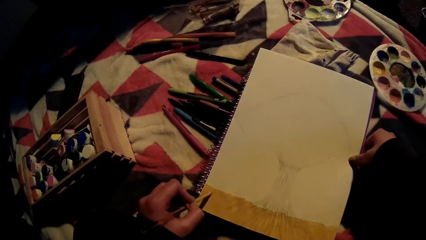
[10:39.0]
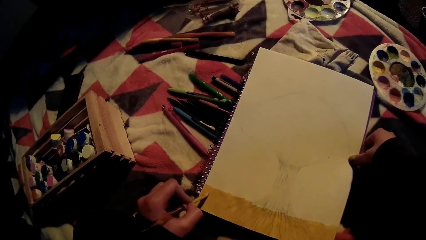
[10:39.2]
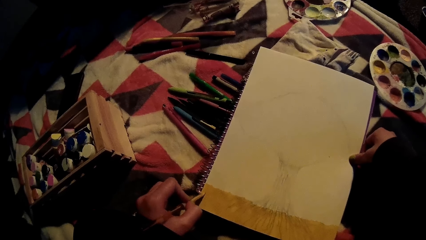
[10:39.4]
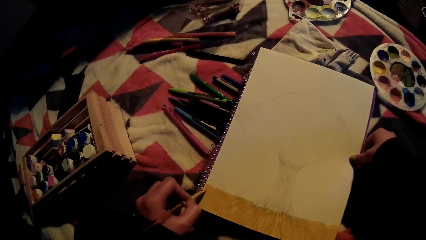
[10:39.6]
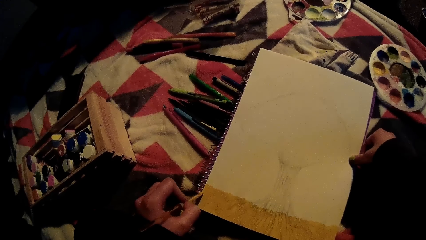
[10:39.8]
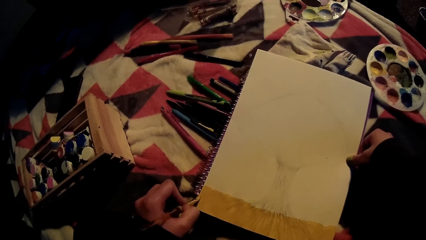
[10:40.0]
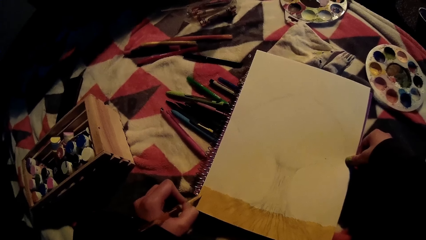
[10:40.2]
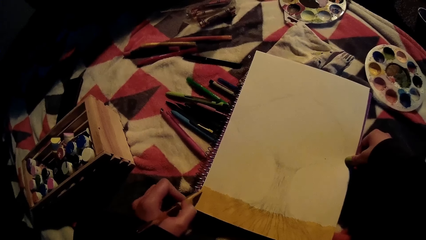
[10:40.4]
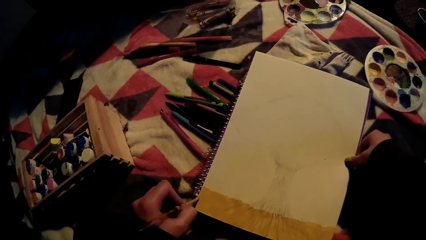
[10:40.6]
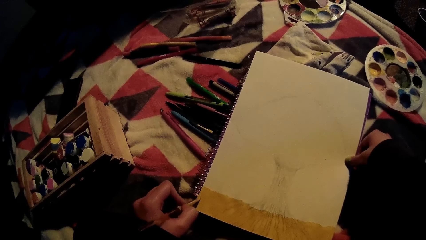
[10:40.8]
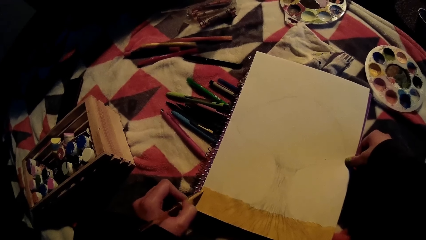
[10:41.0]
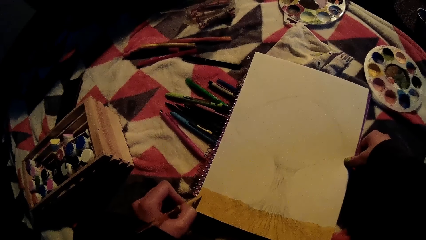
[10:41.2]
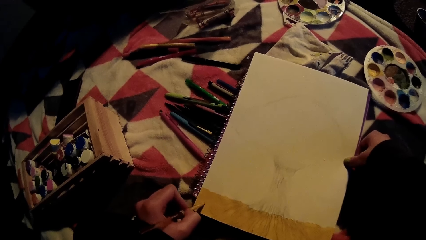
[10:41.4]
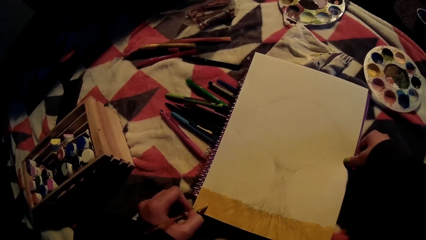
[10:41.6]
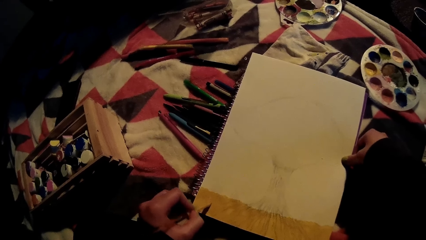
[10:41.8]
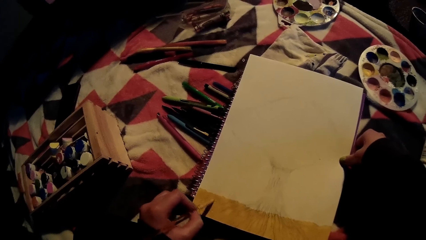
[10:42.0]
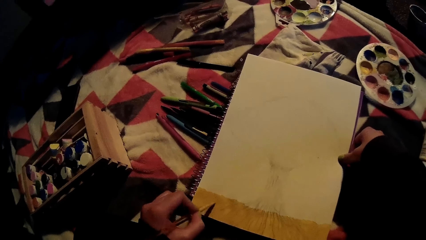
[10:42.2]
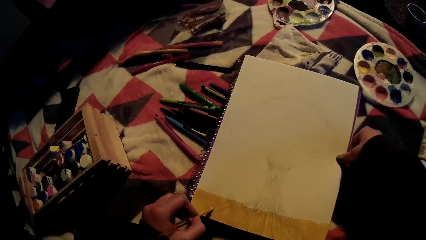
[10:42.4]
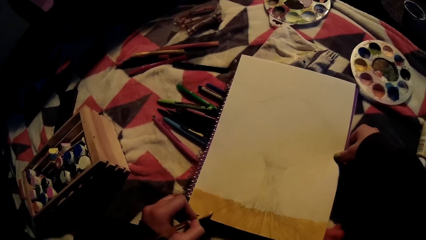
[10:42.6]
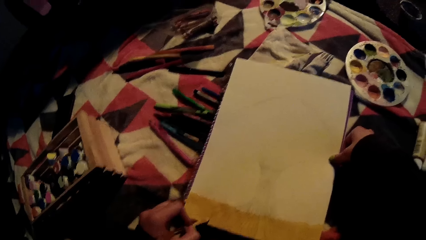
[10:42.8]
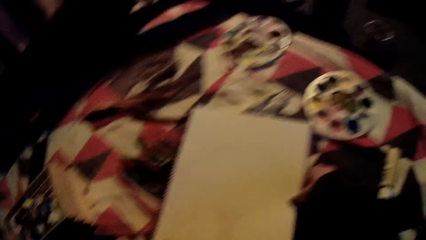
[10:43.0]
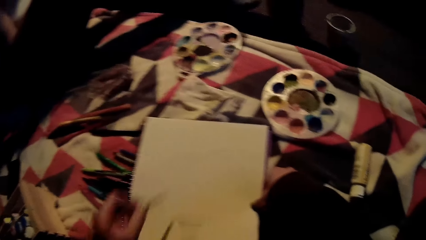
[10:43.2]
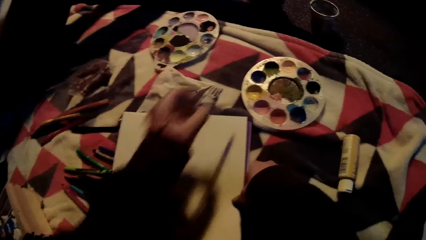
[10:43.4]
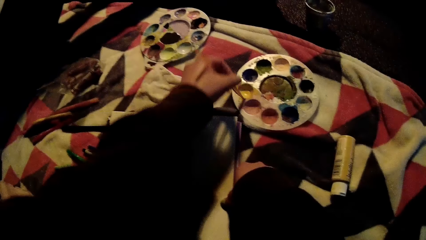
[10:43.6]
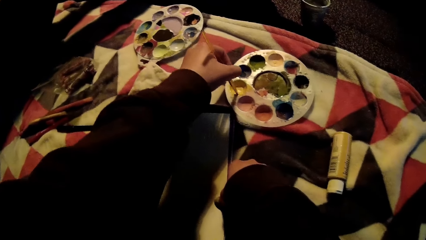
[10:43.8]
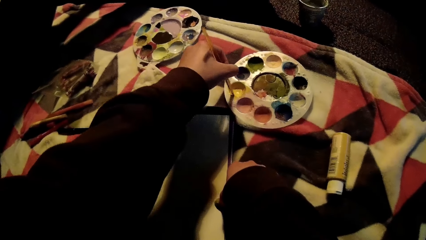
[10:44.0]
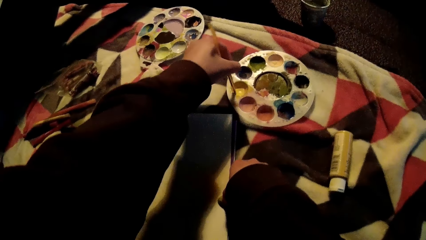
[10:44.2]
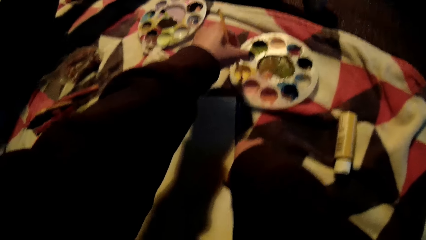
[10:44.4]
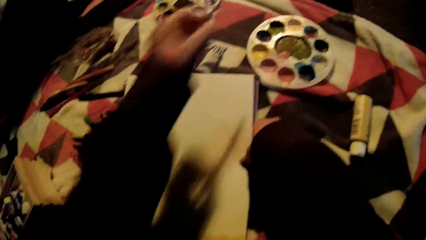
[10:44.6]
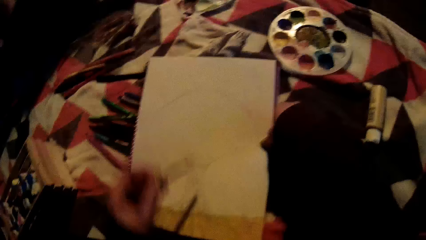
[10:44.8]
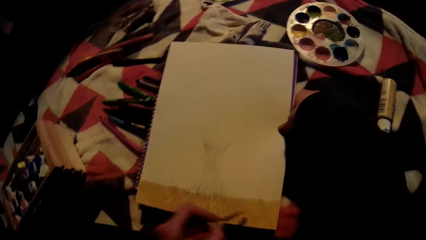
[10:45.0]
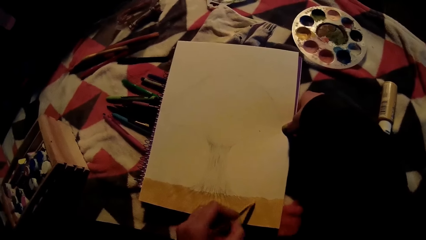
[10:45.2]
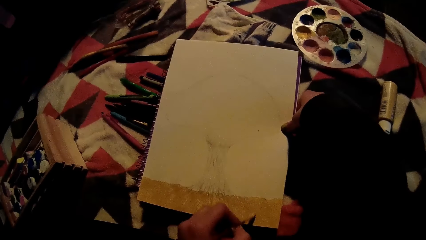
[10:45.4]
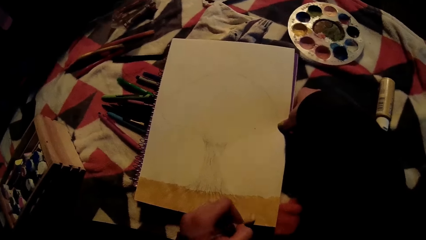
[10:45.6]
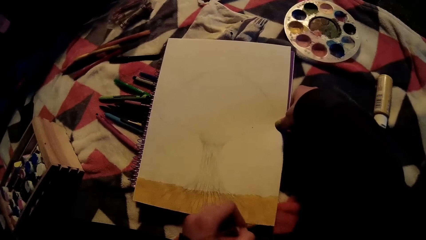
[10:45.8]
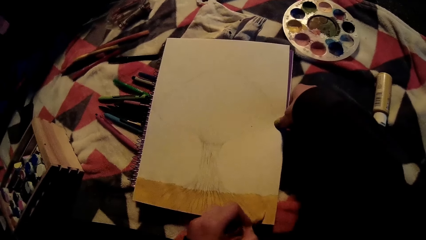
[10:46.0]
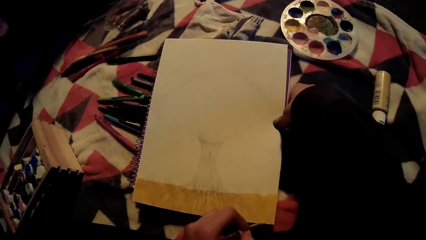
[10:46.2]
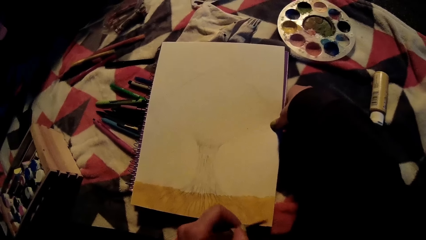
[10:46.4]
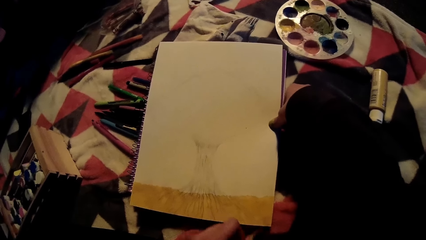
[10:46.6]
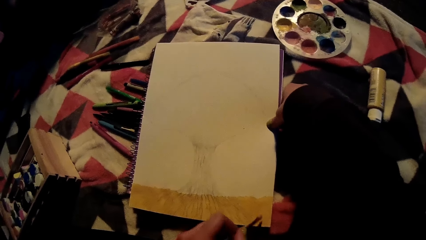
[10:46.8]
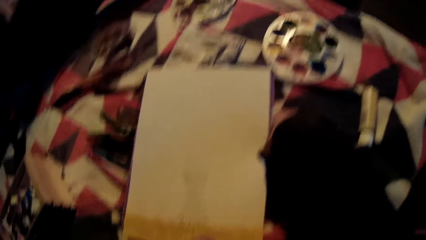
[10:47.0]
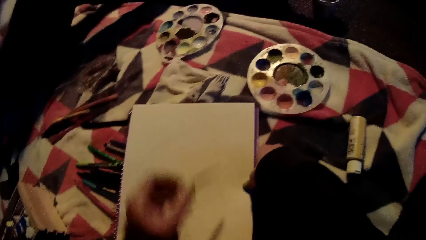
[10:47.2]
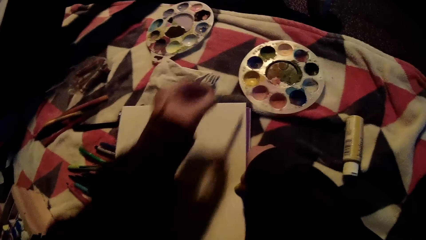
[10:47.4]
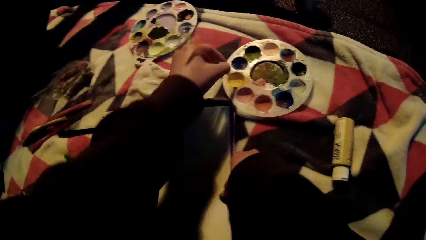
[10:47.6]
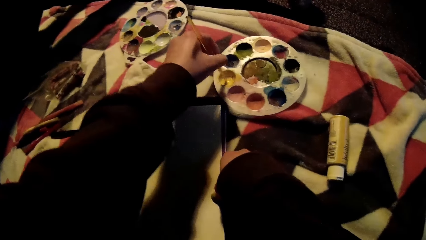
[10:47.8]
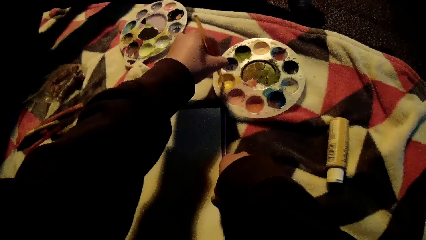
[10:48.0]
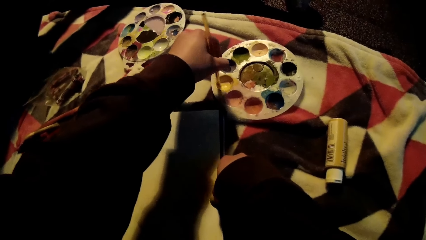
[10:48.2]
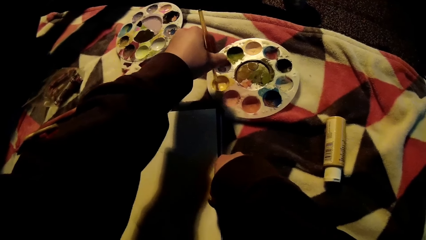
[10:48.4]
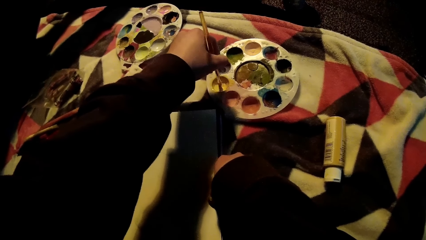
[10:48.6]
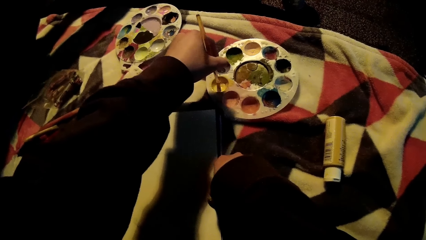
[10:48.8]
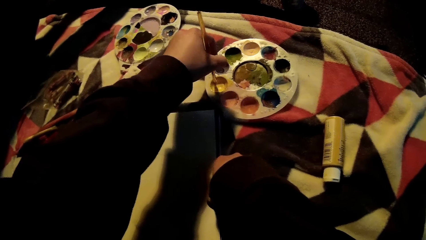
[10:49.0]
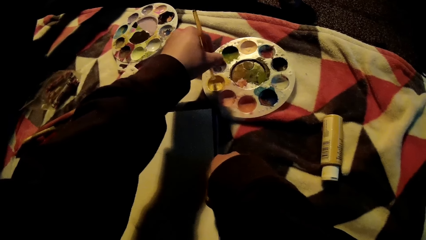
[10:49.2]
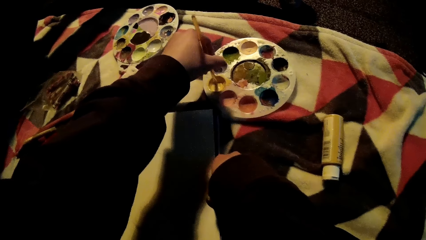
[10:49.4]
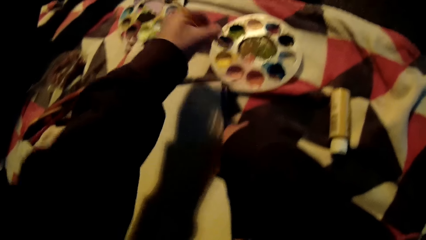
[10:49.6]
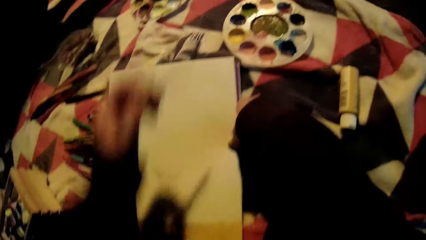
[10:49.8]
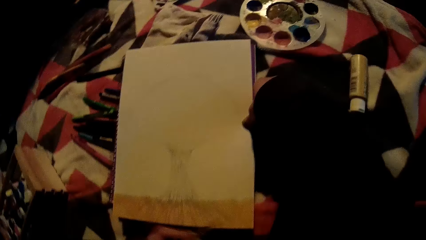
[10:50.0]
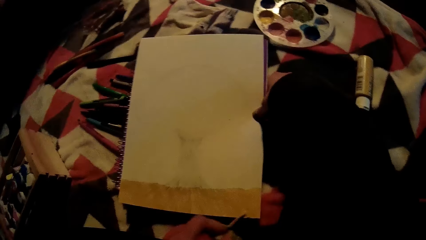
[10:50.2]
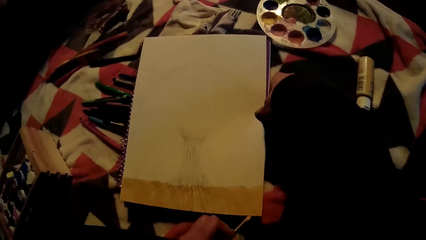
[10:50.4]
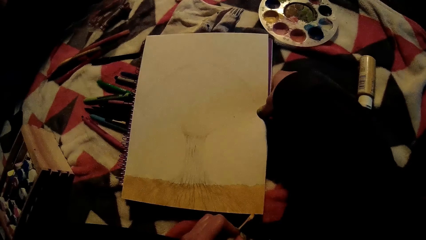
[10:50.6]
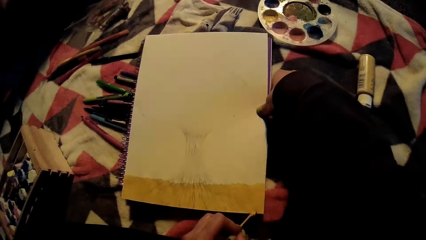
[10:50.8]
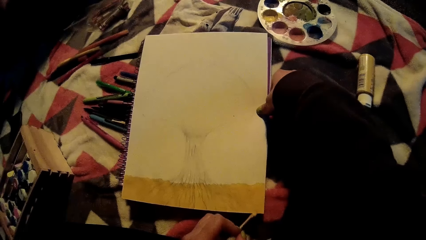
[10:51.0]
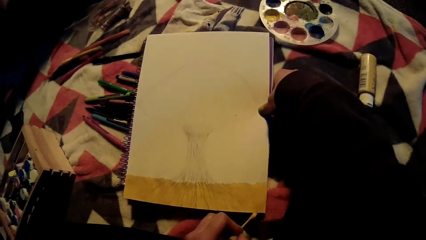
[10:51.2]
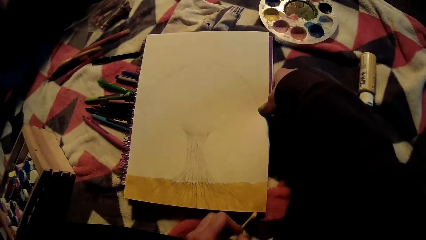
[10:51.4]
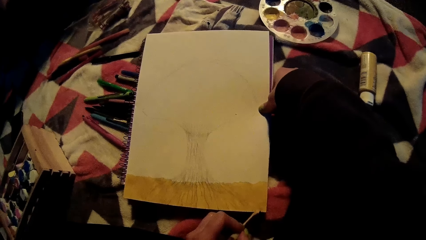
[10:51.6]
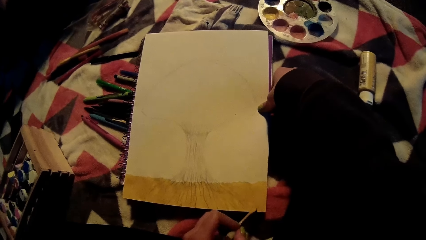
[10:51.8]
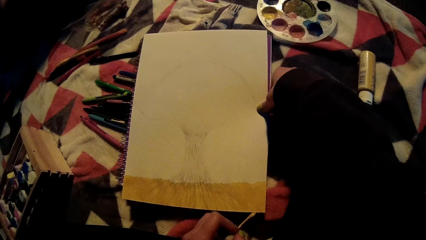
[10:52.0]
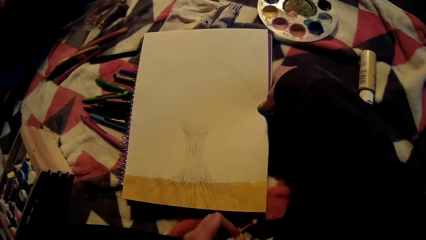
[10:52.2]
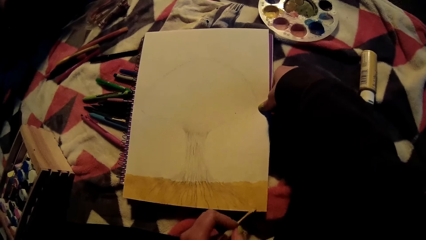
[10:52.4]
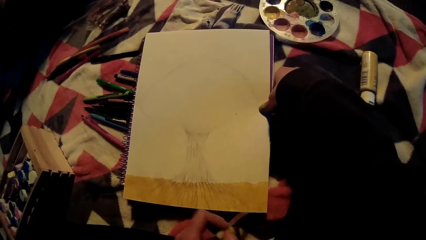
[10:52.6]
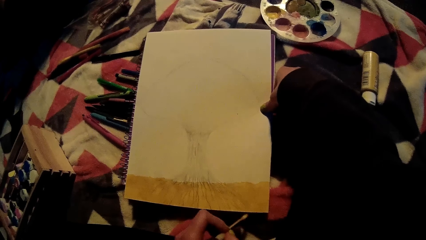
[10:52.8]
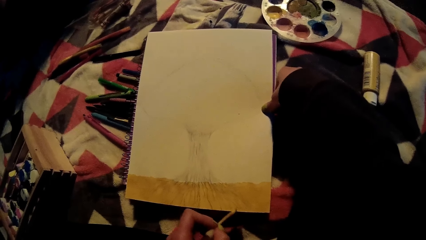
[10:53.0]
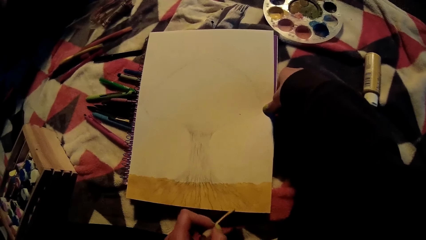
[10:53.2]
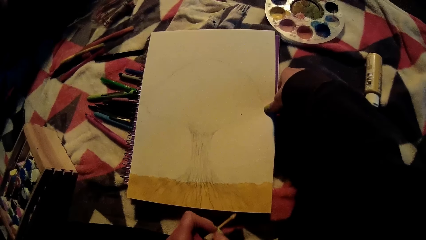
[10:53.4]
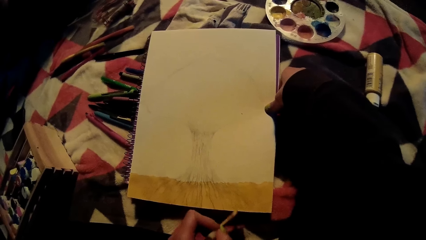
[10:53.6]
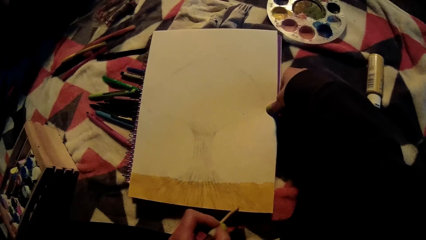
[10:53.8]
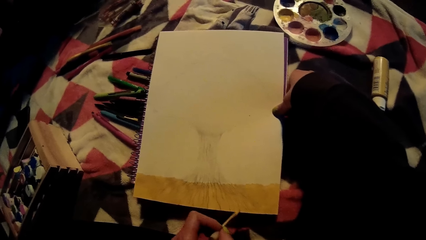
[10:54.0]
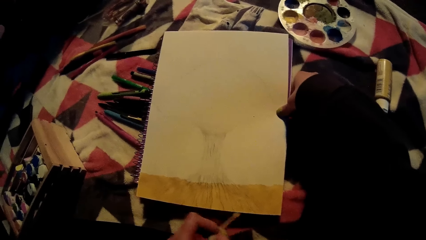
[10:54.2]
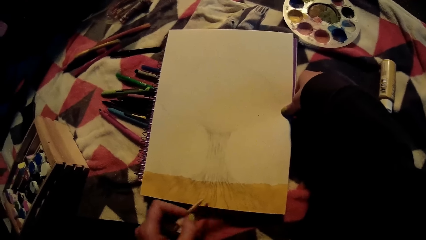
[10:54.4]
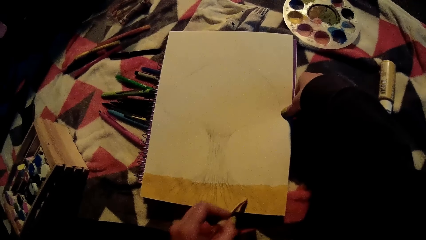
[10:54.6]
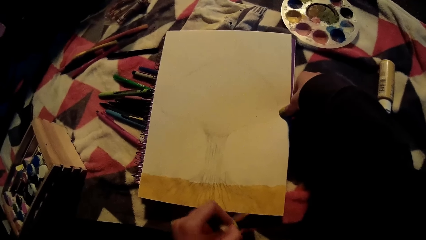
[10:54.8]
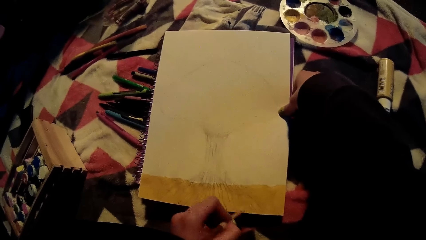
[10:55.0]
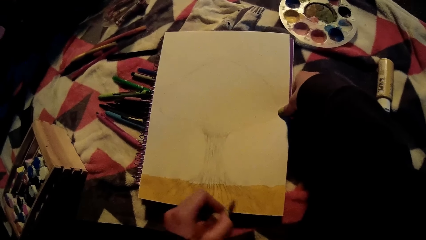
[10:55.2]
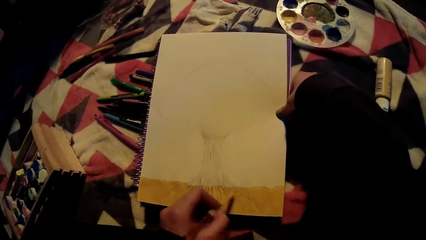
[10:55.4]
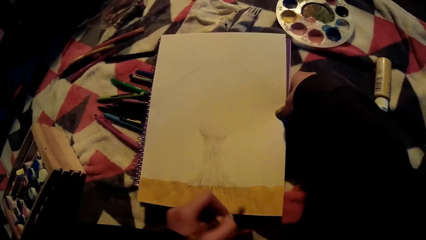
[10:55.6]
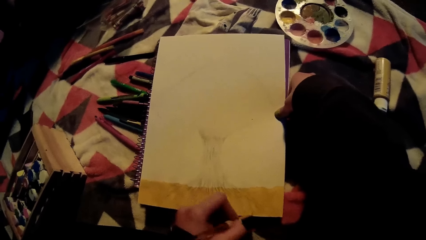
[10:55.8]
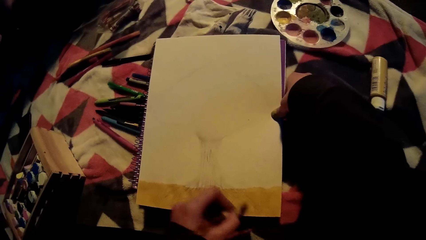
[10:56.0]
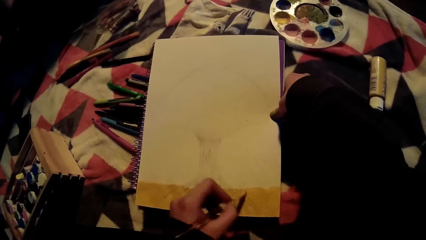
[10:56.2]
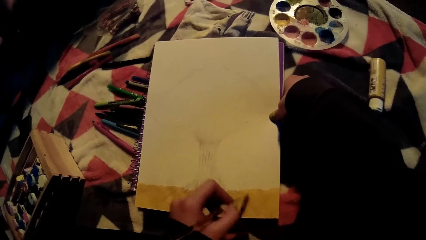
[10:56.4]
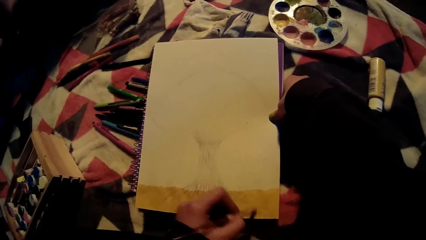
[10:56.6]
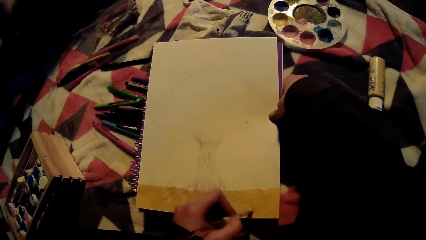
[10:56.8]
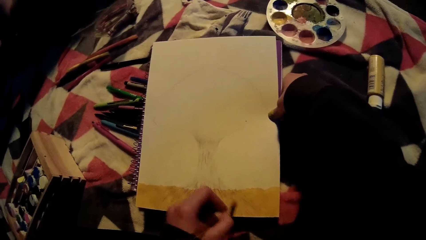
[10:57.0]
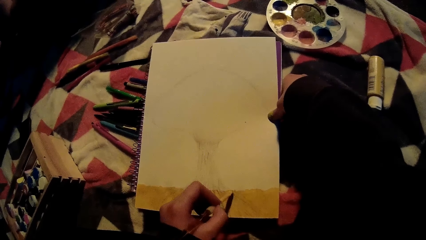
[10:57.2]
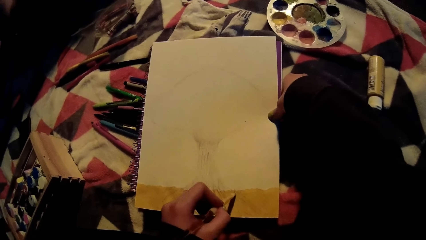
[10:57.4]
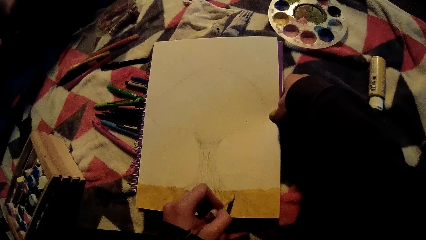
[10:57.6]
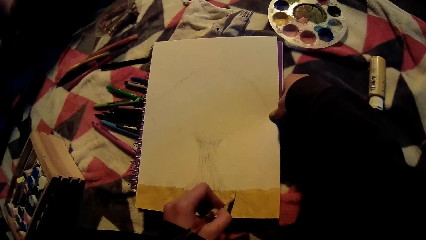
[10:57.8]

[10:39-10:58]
The camera wearer takes the yellow paint from the palette on the floor with the paintbrush in her left hand. She paints the picture on the drawing book with the paintbrush in her left hand. She takes the yellow paint from the palette on the floor with the paintbrush in her left hand. She paints the picture on the drawing book with the paintbrush in her left hand.
